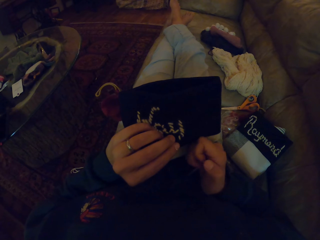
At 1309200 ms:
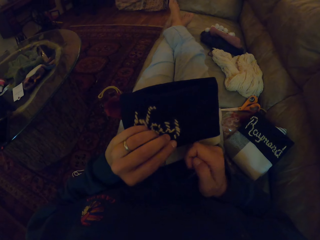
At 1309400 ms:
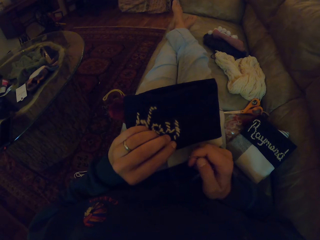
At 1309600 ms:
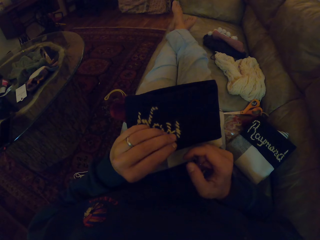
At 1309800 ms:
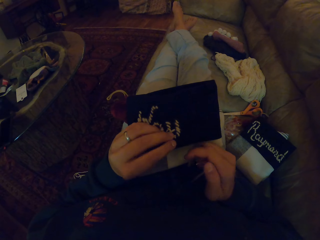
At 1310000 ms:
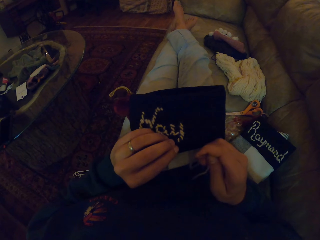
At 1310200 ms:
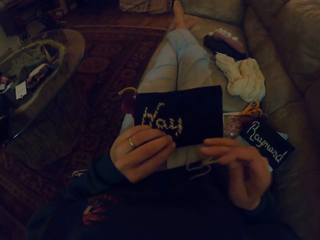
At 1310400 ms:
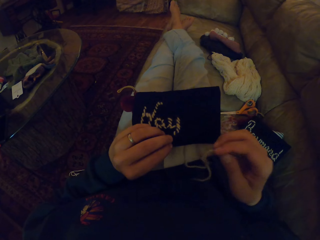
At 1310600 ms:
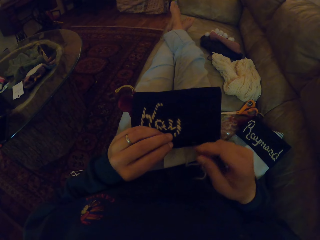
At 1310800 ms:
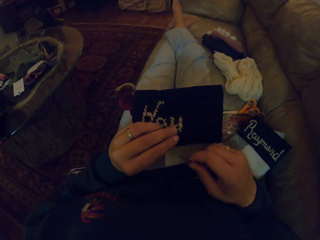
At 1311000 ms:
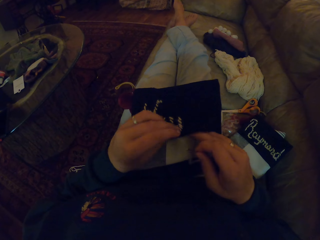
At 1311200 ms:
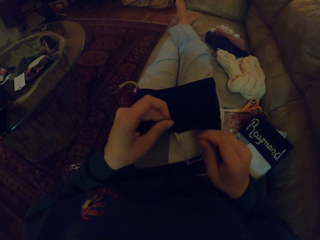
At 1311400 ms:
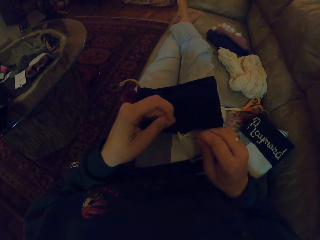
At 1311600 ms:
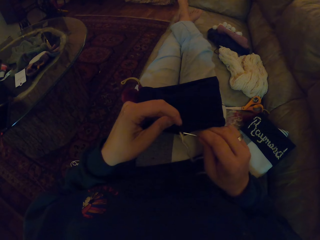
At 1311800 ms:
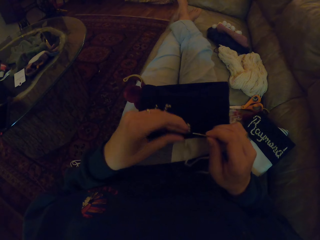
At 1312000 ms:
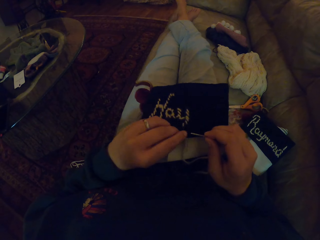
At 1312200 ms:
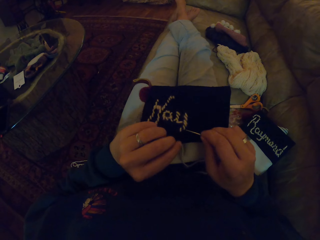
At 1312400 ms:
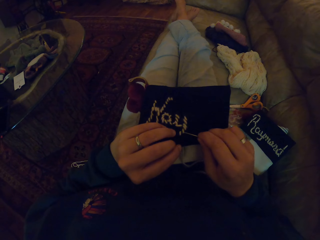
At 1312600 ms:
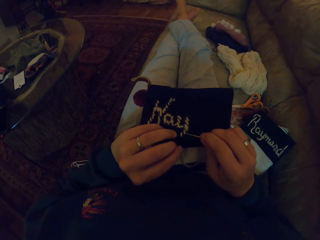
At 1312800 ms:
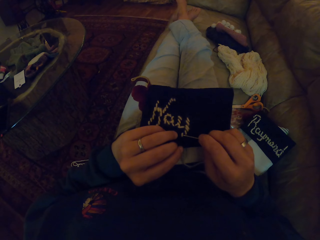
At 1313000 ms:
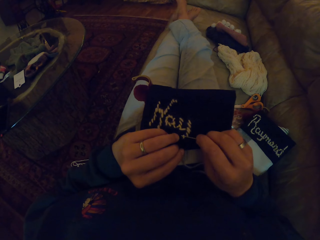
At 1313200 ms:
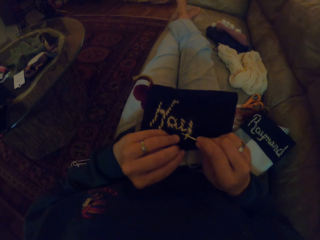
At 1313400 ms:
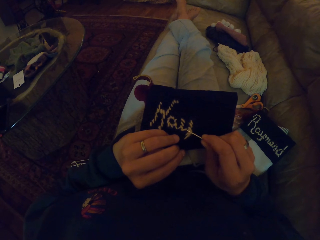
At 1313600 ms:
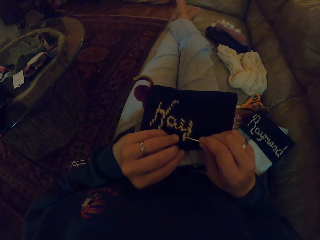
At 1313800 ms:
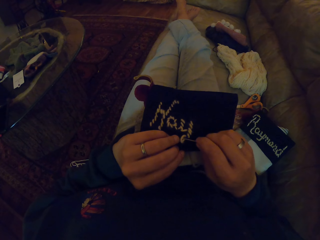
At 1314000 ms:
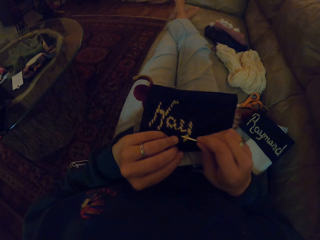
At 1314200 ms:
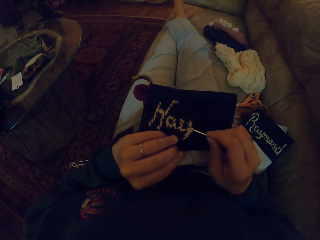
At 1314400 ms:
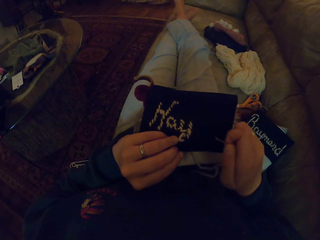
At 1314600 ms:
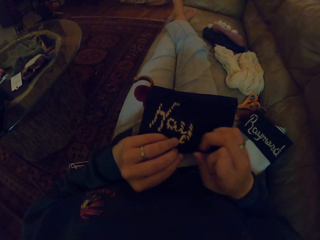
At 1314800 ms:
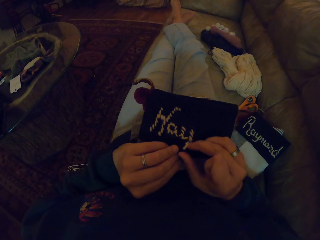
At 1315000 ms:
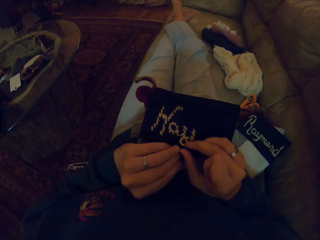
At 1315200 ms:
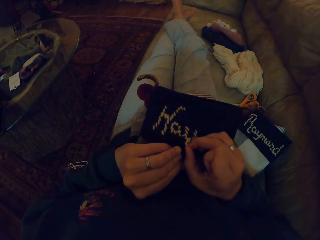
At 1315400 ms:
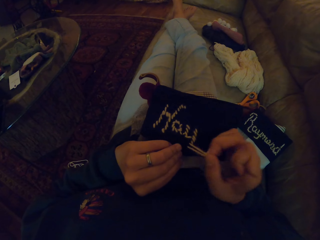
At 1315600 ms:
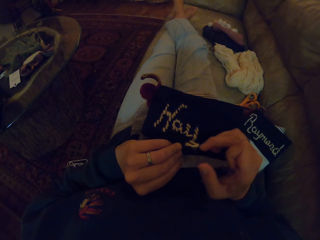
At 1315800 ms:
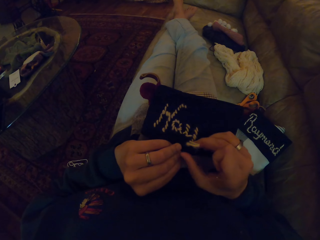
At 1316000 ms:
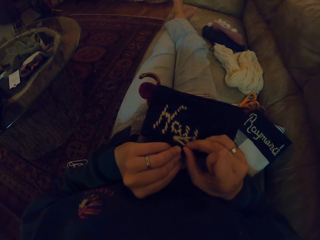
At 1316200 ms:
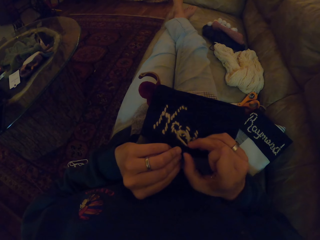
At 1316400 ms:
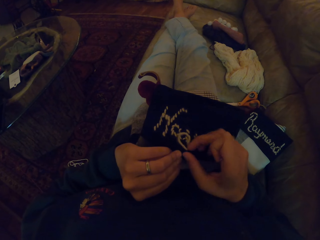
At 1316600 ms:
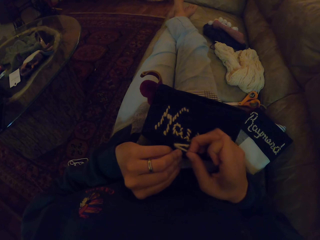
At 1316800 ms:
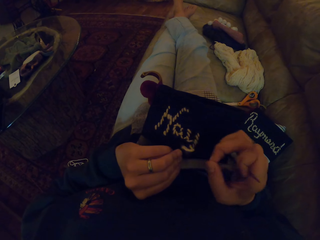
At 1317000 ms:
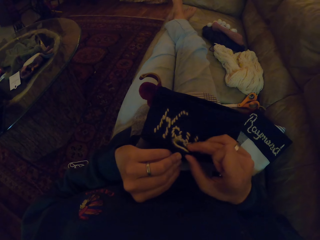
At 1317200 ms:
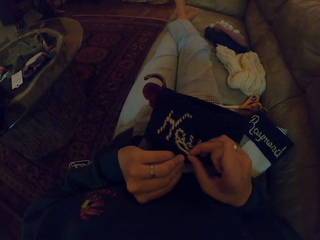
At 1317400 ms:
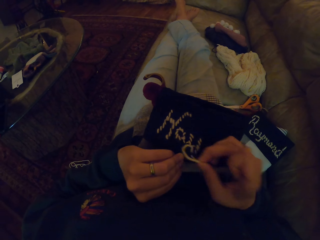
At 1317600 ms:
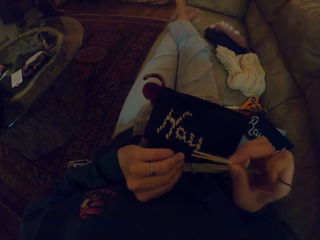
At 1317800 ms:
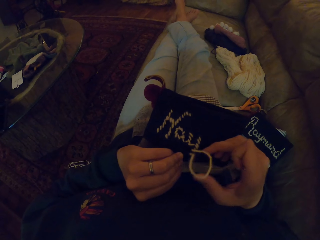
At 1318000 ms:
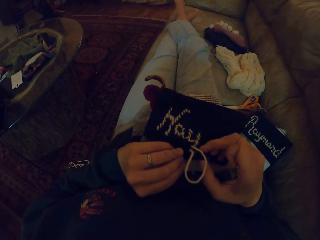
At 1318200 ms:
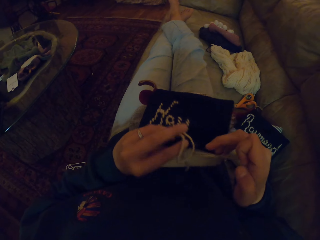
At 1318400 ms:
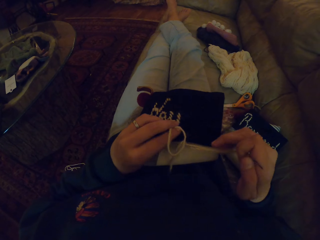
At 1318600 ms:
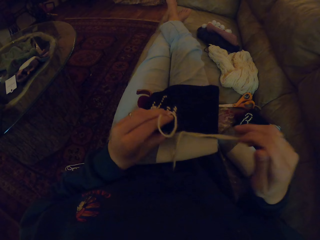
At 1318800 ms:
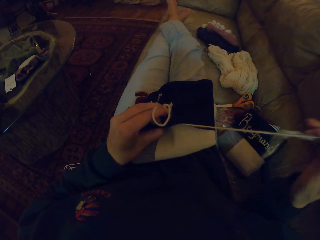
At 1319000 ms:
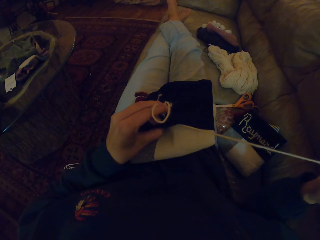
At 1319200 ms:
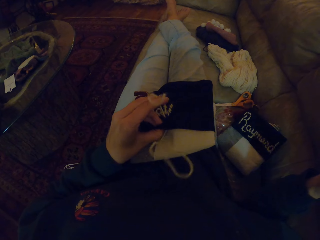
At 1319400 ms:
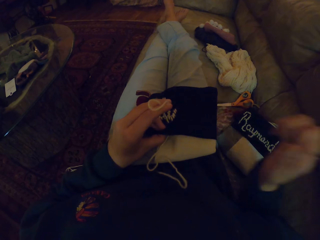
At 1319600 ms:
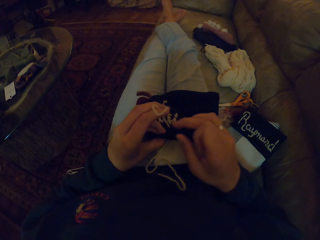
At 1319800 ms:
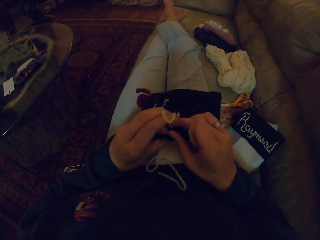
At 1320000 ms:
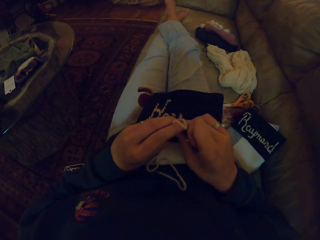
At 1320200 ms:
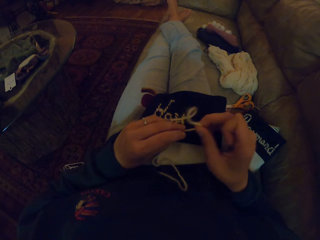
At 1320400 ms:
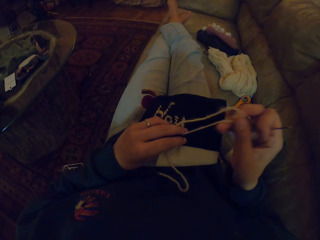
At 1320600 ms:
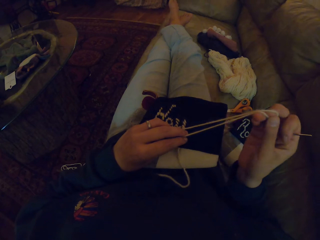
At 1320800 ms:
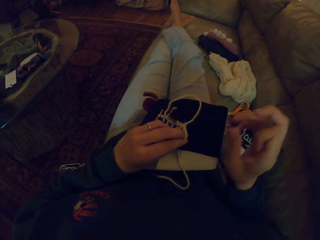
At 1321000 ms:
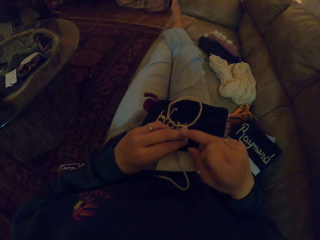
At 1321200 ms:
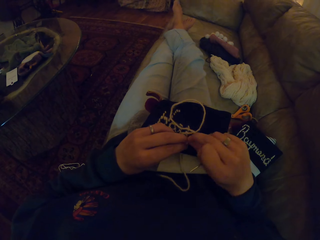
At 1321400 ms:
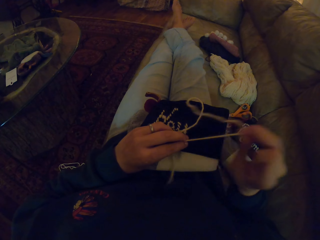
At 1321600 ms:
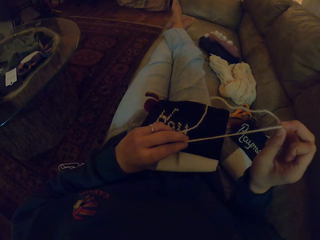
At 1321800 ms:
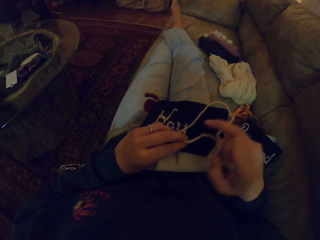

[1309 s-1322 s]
The camera wearer turns the fabric. They pull the thread.

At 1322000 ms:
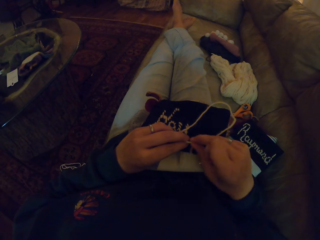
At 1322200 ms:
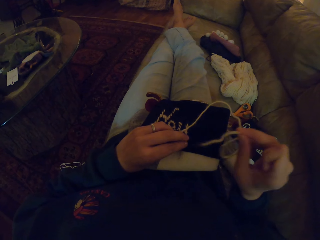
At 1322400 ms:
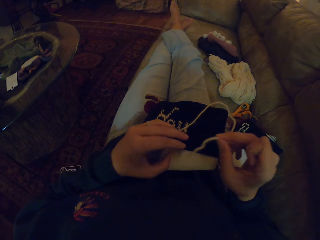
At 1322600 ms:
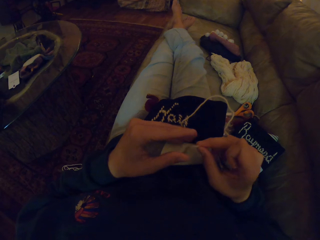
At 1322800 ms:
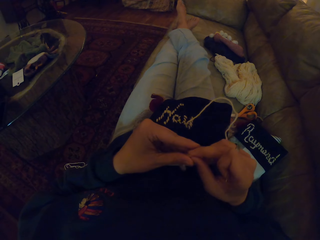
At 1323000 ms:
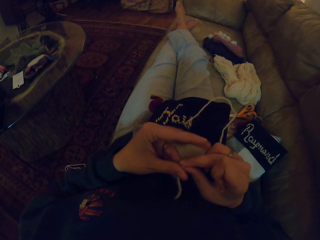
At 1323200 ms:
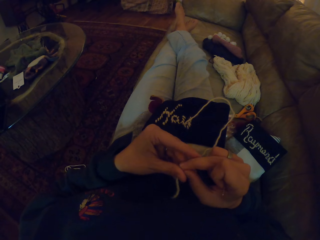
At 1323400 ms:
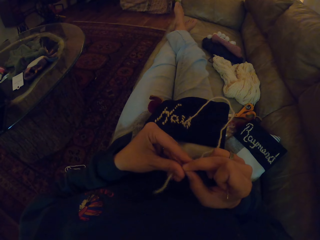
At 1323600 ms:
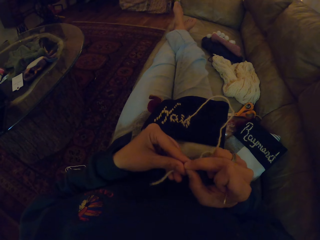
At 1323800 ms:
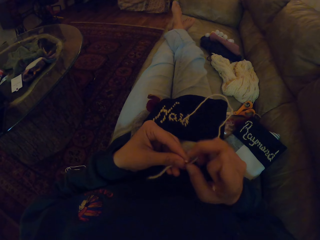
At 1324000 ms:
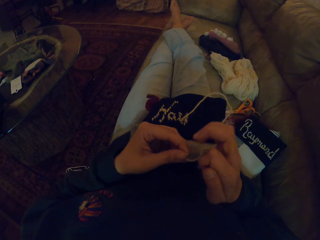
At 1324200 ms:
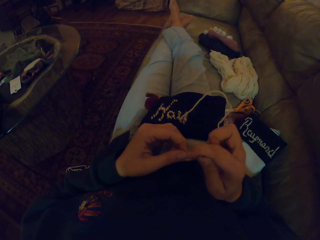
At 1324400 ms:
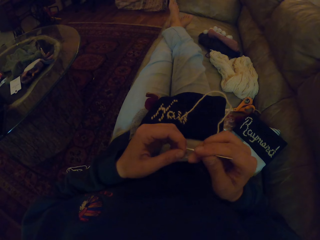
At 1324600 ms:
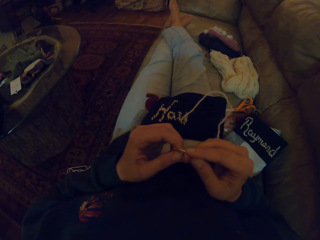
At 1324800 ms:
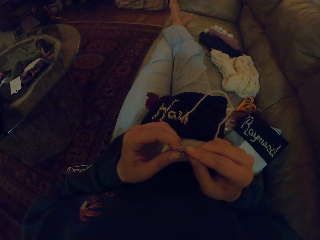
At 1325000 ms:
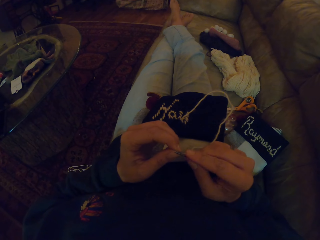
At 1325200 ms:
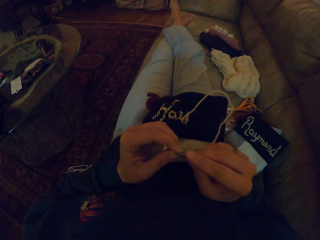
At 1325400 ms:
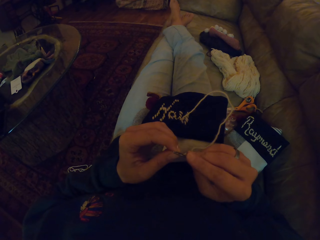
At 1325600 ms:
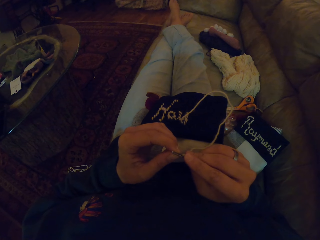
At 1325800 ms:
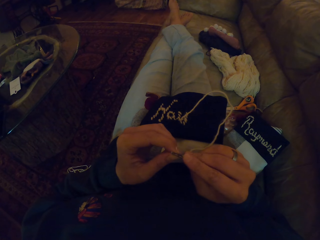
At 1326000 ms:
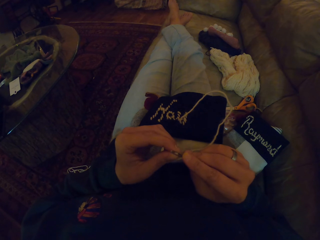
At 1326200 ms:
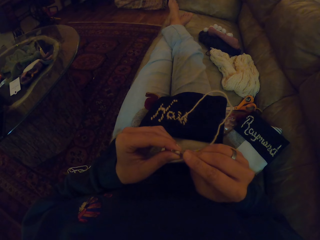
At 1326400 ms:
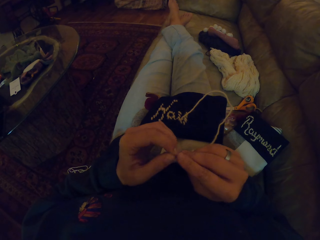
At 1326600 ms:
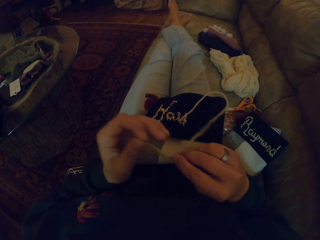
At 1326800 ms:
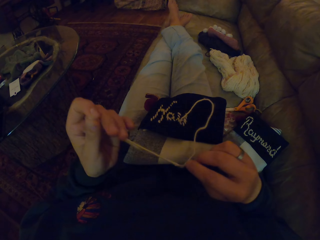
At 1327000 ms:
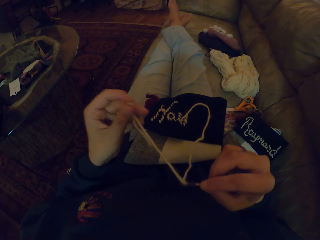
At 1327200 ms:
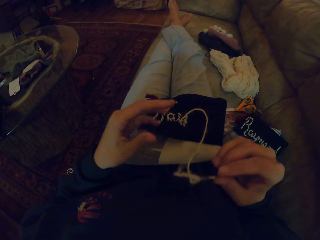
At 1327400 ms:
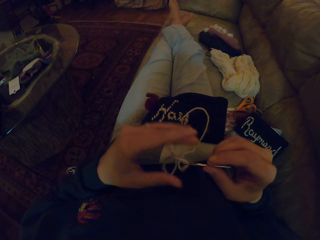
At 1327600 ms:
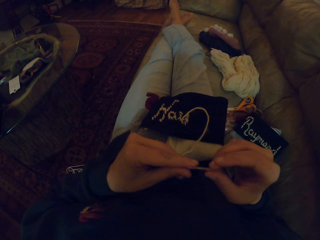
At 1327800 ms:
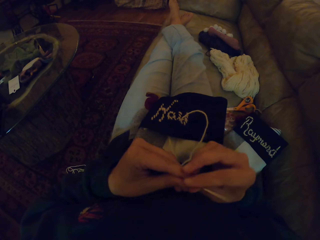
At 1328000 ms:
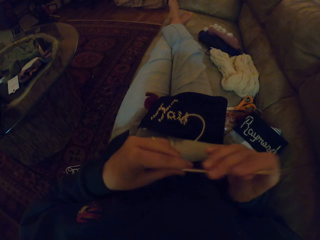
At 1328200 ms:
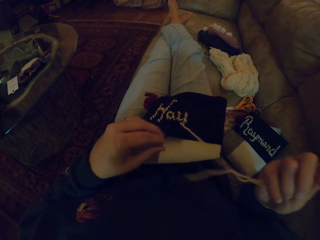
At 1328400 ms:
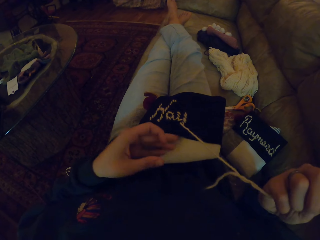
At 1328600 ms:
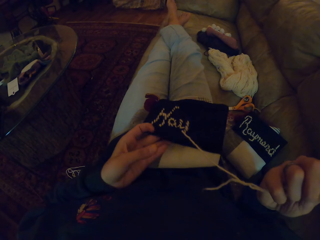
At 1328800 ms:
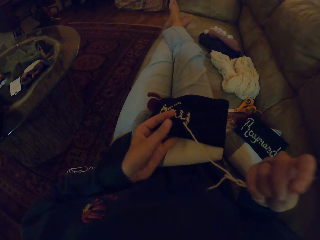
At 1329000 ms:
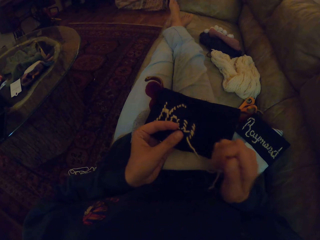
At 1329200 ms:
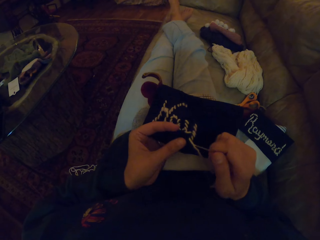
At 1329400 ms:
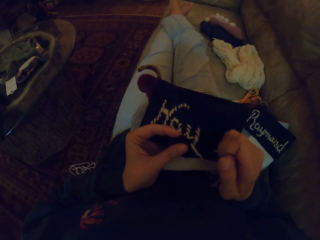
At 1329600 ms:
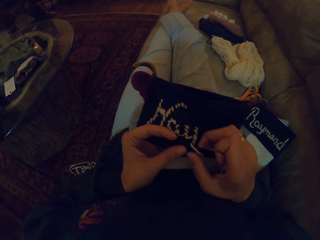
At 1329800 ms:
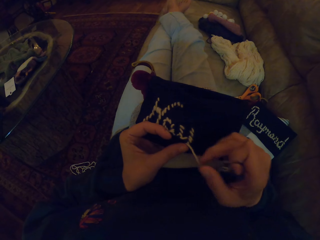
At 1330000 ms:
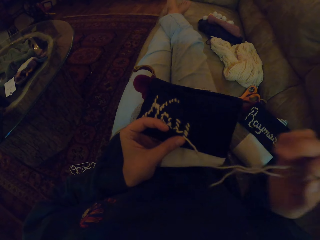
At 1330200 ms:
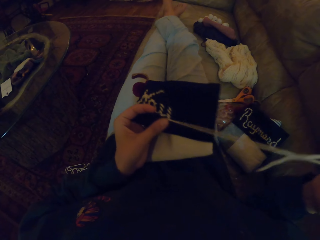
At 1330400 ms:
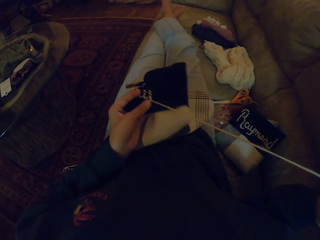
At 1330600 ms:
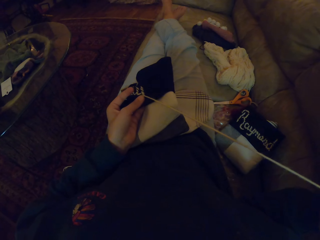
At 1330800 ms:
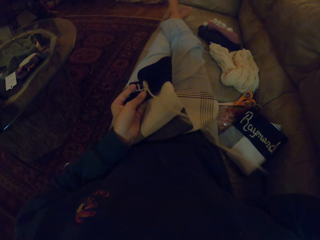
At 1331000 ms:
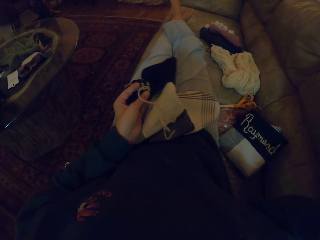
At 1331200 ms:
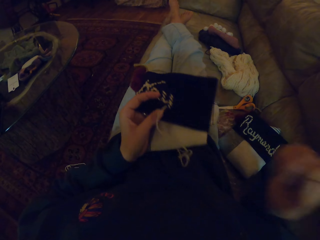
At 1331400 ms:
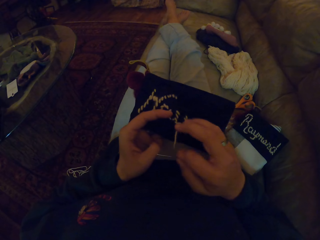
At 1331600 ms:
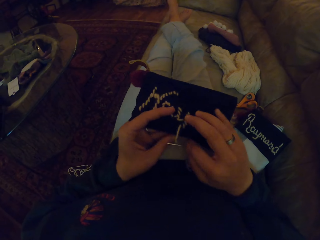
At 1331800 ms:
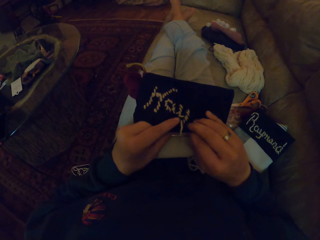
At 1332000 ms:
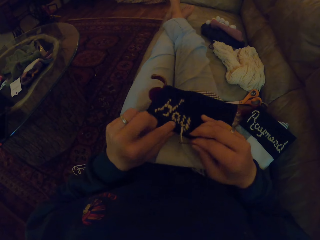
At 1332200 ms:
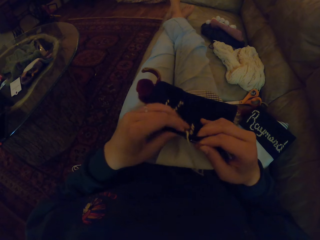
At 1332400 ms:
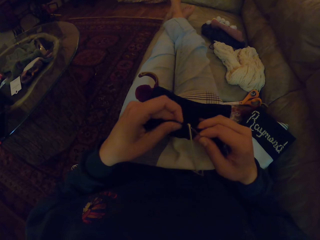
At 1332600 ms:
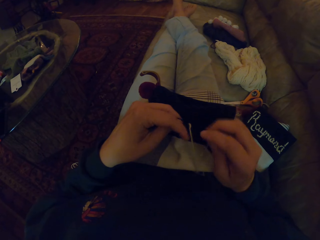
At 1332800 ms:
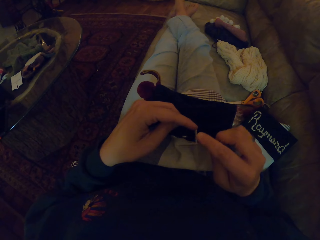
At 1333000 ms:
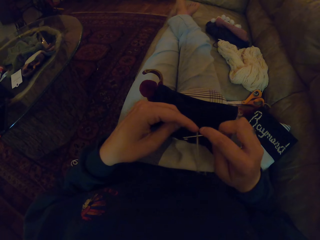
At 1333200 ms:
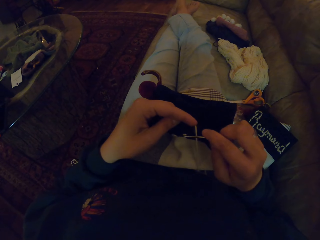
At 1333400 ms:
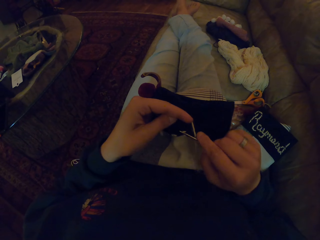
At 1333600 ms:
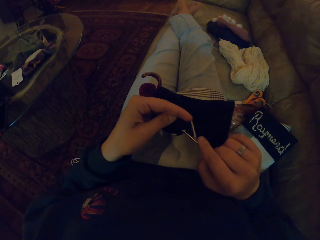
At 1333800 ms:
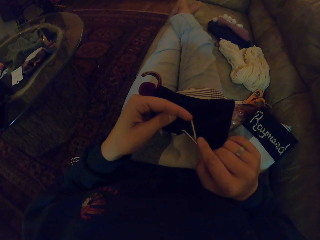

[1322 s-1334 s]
The camera wearer puts the thread in the needle. They pull the thread. They turn the fabric.
